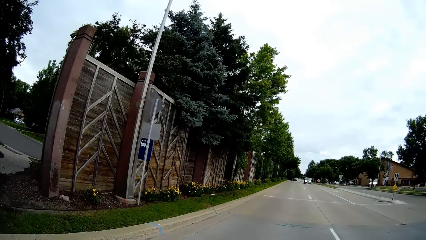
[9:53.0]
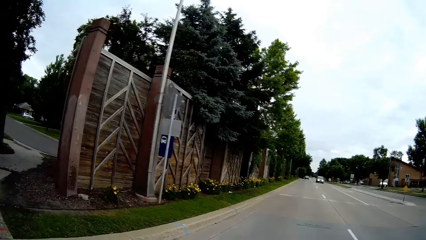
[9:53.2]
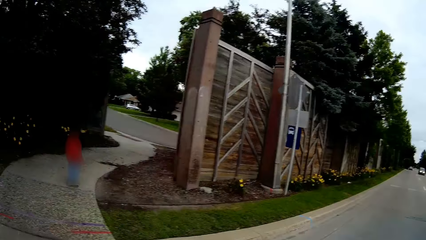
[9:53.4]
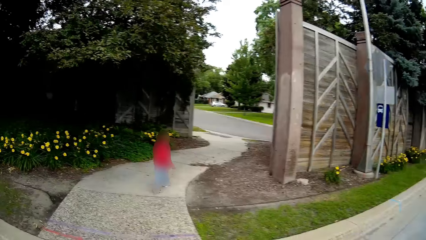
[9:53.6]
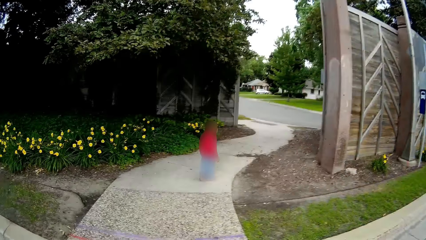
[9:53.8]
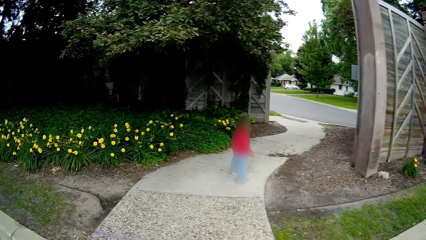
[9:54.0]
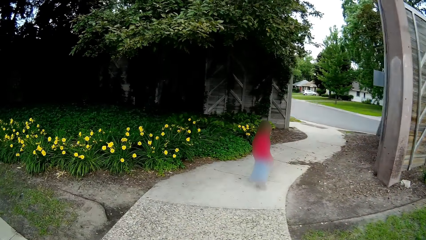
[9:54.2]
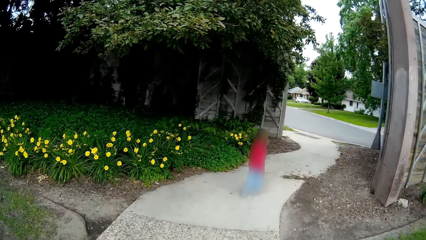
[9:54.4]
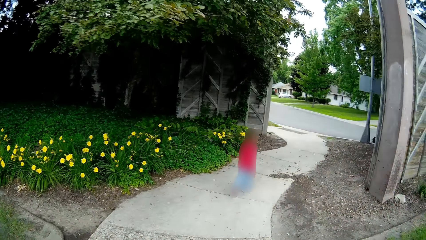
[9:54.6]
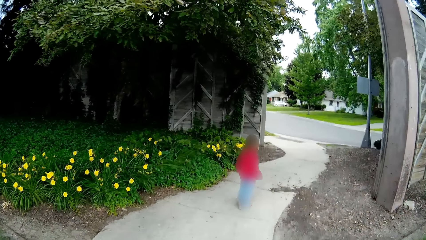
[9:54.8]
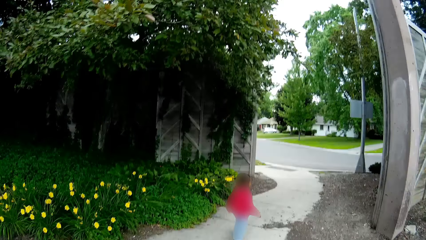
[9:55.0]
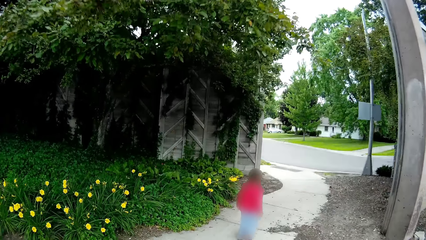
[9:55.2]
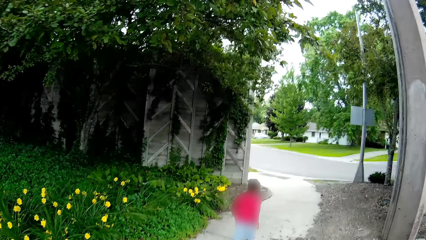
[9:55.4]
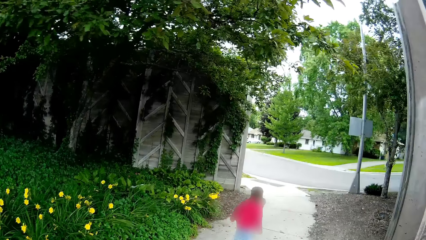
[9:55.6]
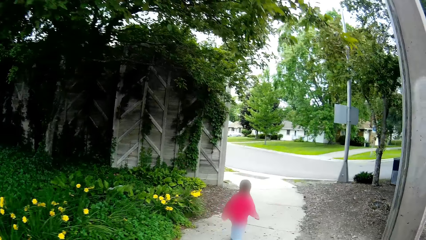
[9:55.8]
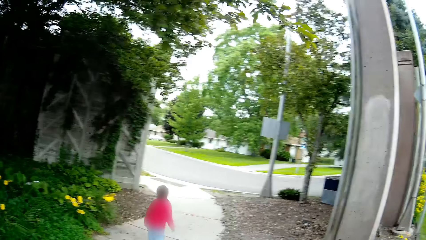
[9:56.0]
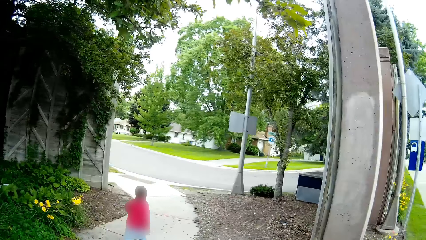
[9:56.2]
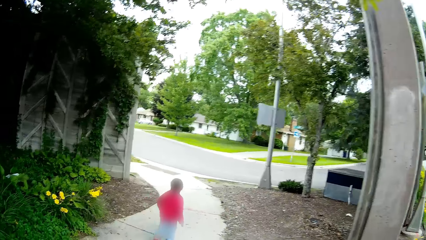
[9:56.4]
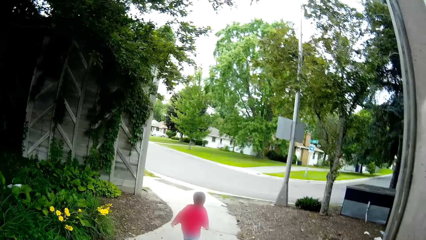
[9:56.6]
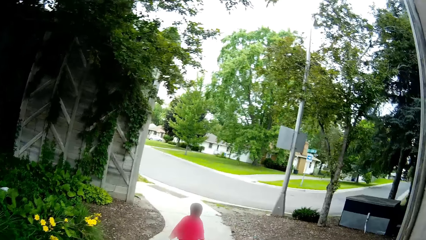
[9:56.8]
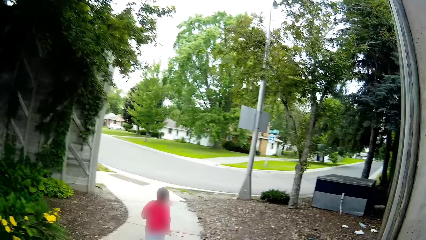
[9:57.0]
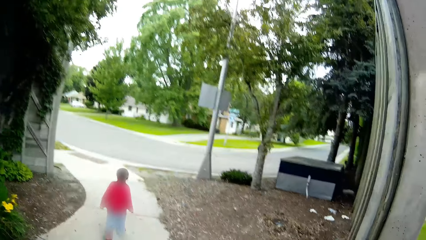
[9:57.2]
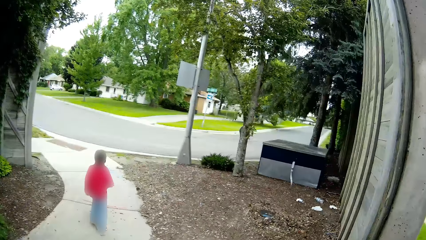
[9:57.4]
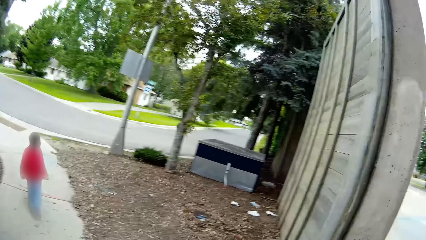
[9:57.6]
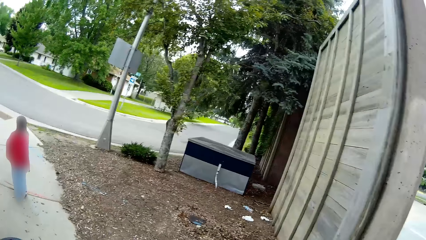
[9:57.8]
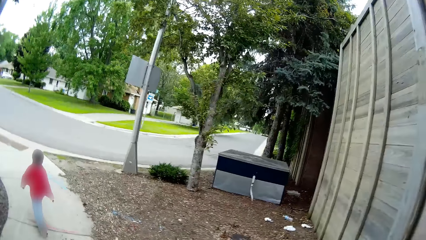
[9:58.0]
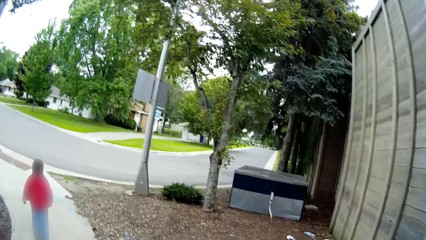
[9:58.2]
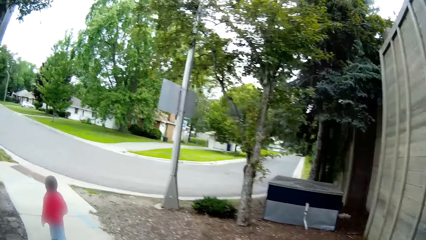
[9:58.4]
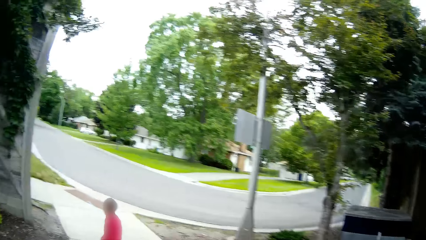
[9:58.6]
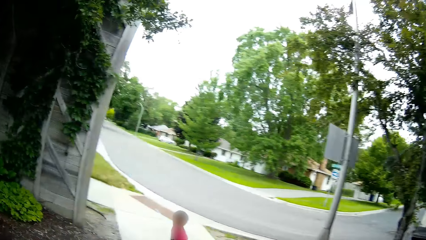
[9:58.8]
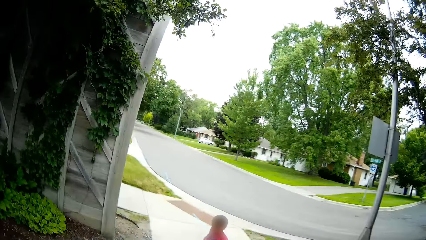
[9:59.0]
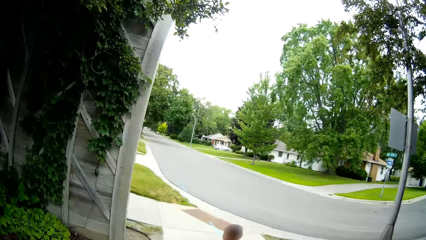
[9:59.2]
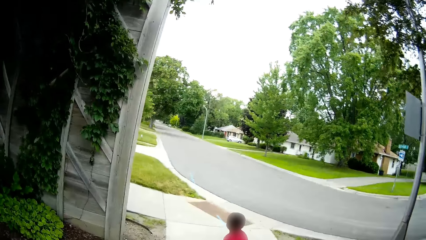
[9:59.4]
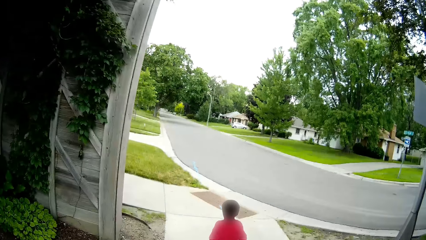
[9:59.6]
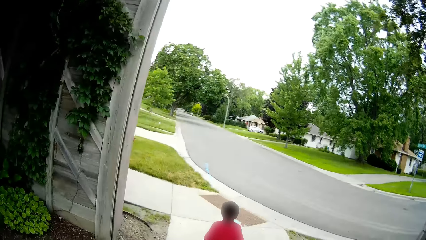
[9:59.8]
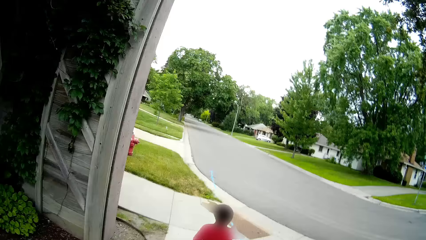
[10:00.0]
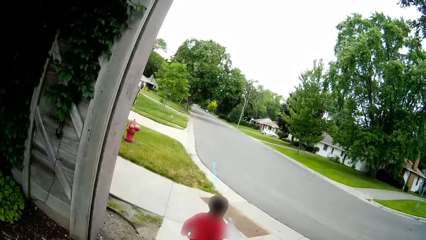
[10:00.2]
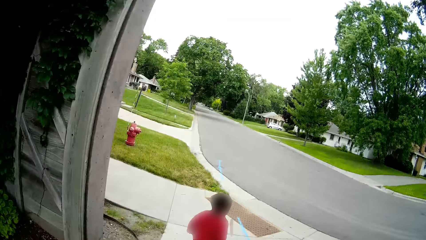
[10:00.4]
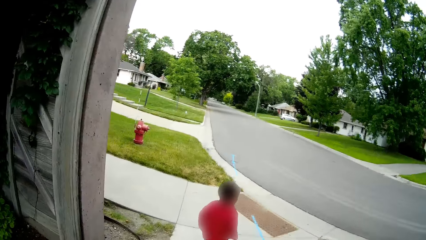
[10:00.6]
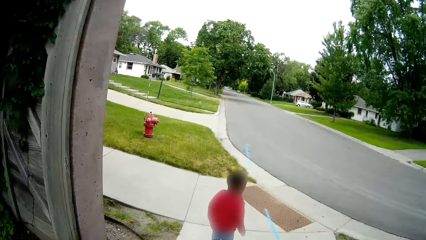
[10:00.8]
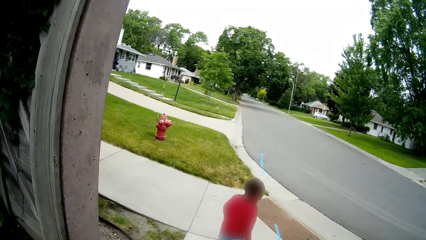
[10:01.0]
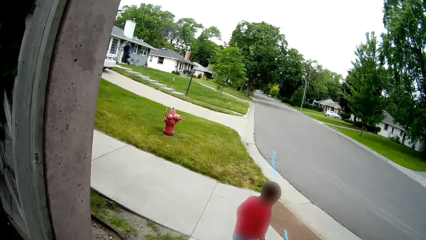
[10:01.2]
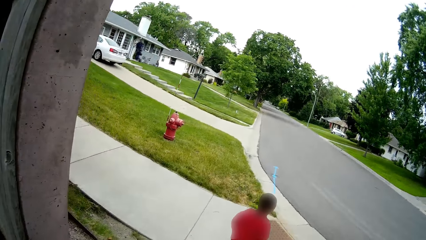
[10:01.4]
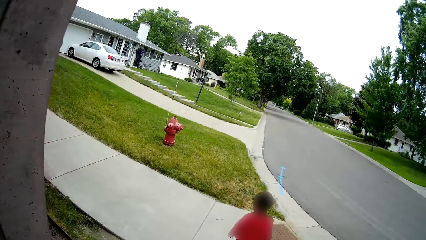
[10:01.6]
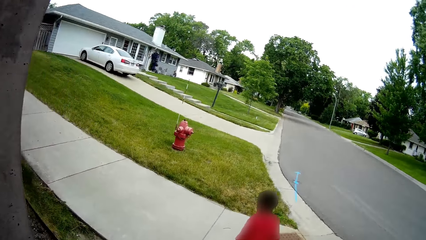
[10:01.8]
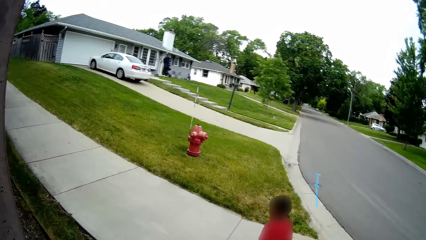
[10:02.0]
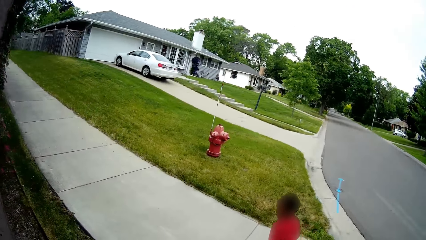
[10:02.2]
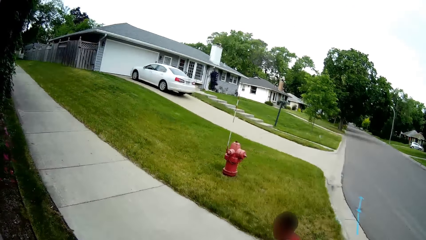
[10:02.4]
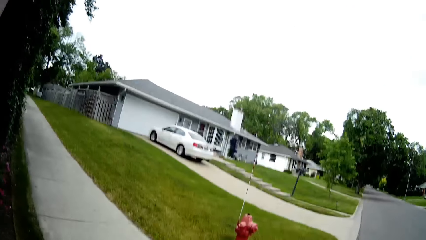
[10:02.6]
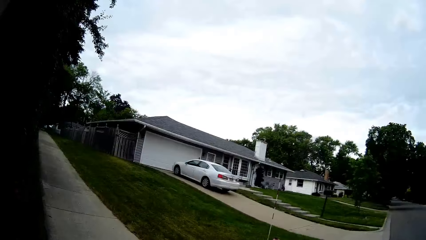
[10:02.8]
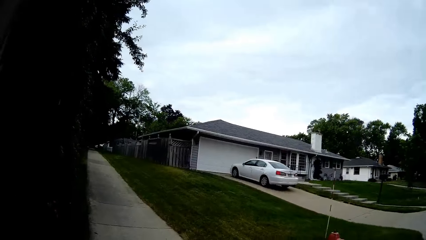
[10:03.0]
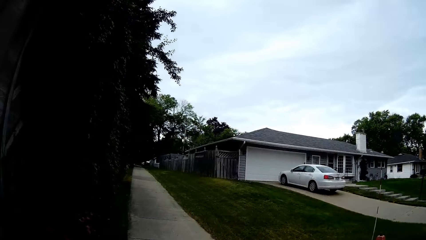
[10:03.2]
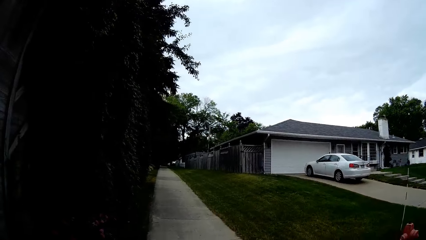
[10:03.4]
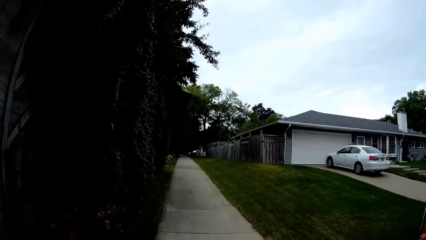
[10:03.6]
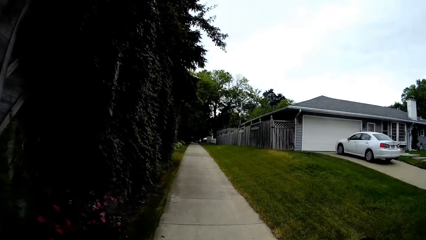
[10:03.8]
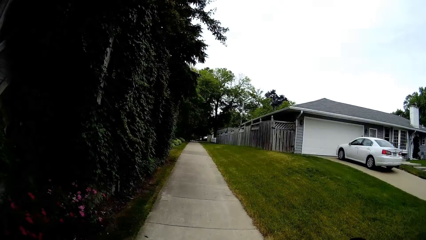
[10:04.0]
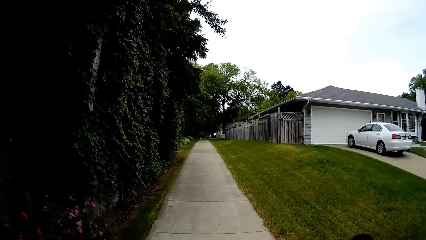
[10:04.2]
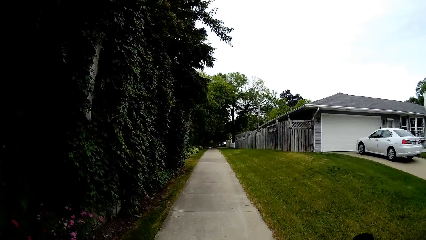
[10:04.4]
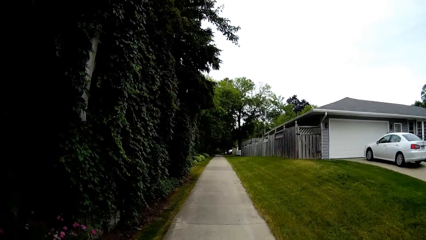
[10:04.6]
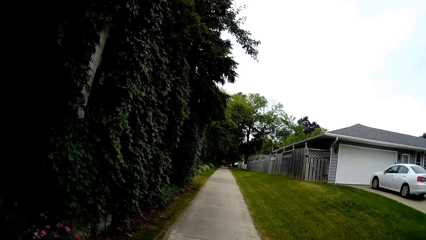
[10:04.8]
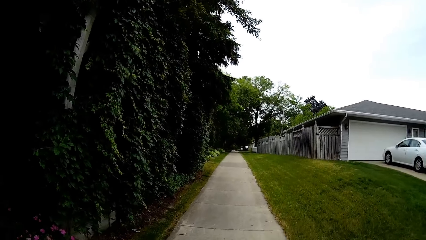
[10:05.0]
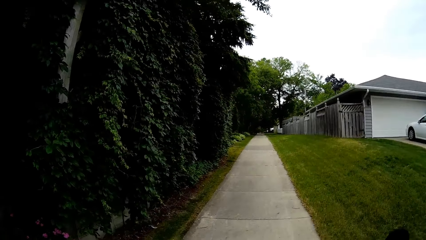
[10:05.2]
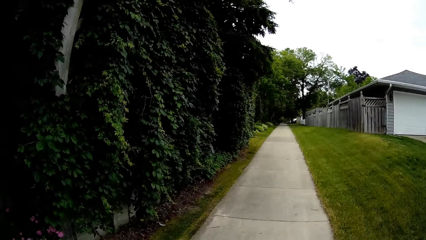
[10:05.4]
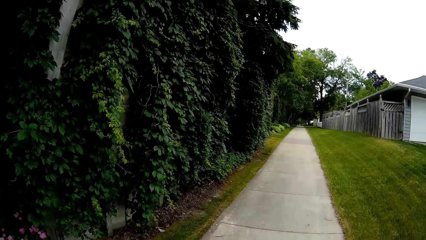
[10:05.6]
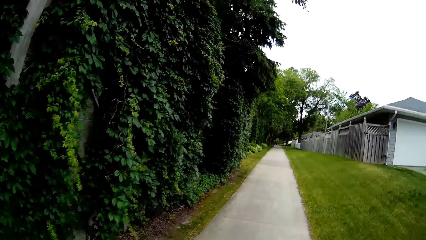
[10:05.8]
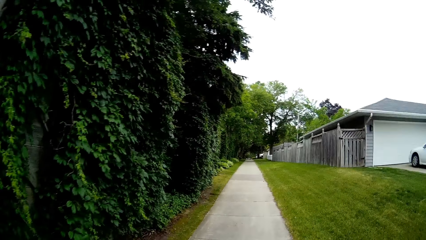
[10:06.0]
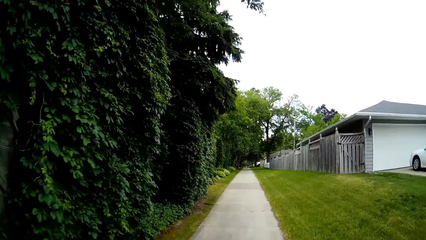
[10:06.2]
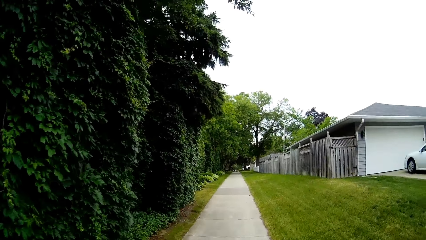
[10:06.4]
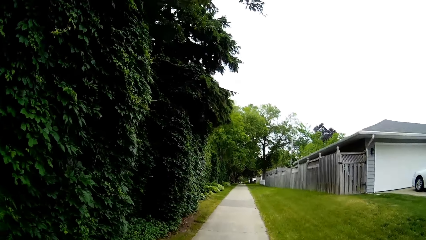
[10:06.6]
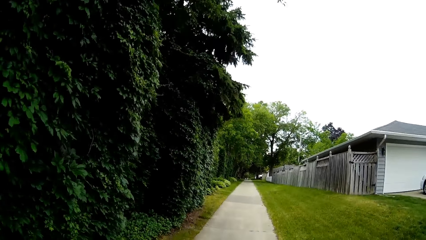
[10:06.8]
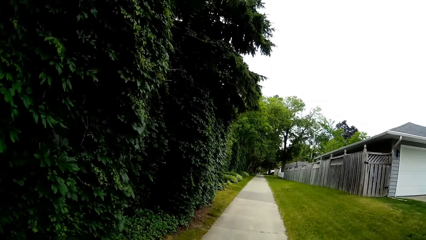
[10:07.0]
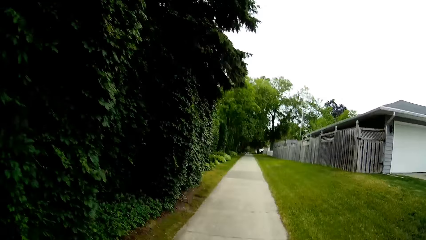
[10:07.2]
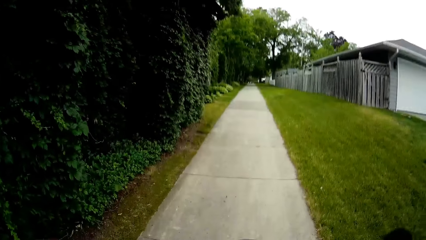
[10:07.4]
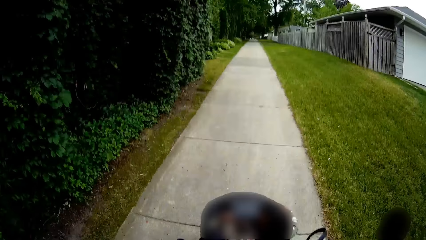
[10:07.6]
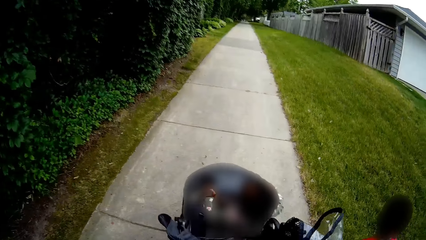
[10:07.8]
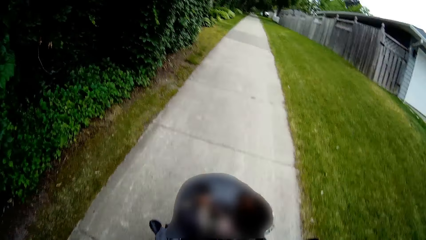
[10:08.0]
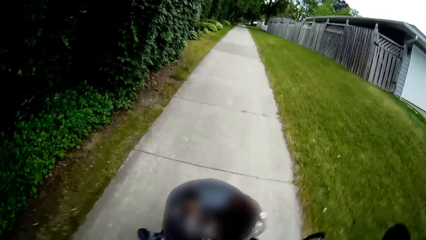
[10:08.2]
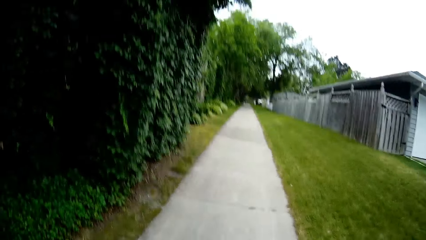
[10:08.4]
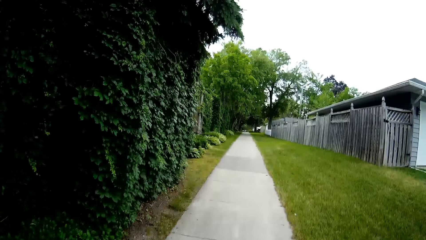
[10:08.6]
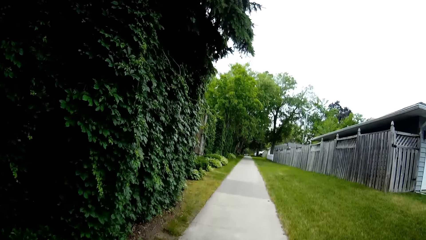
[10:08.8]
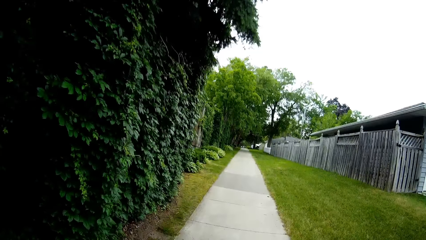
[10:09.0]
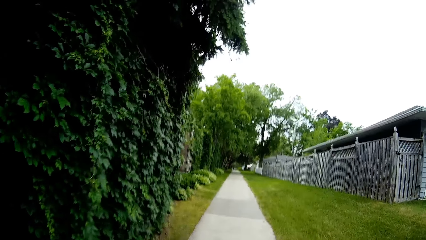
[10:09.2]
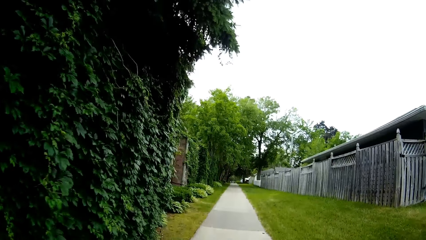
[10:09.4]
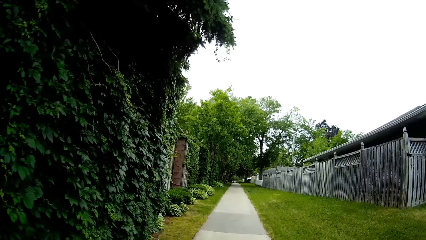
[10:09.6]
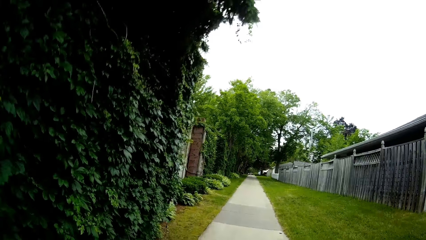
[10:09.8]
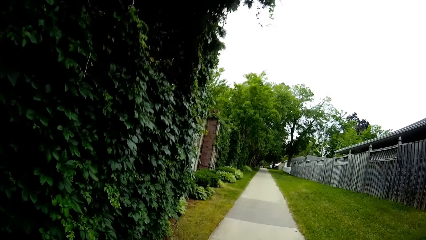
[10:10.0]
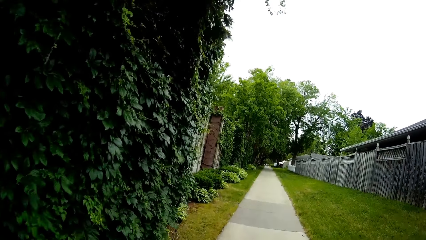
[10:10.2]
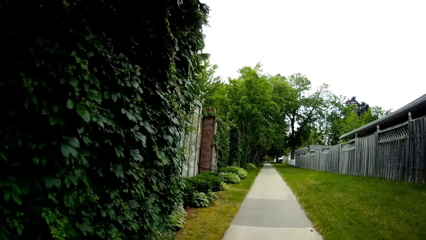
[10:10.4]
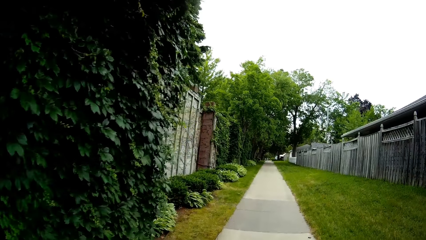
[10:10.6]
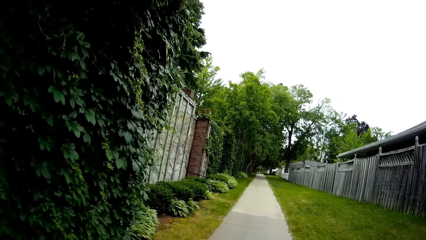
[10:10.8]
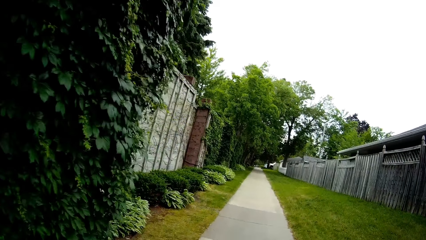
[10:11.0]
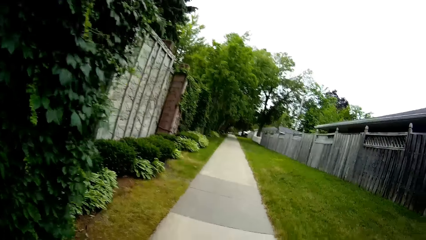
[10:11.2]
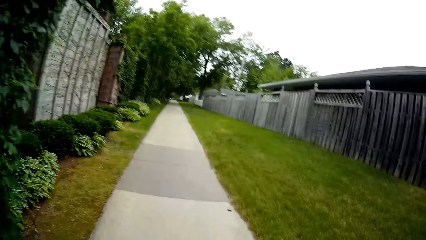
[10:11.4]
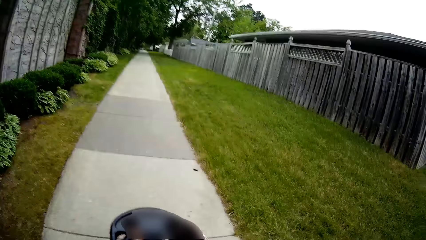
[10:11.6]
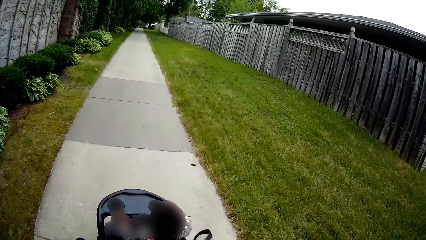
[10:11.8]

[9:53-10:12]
The camera wearer crosses the road. They talk to a boy. They make a U-turn. The boy makes a U-turn. The camera wearer cycles on the road.
